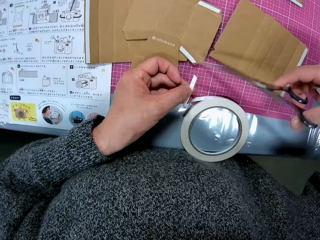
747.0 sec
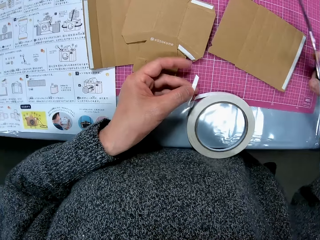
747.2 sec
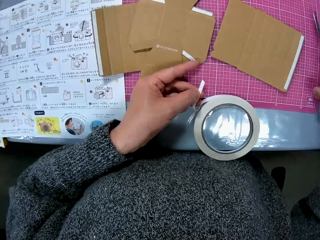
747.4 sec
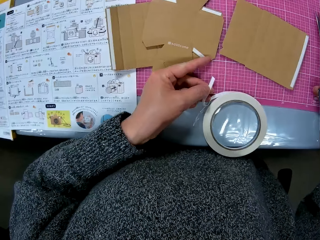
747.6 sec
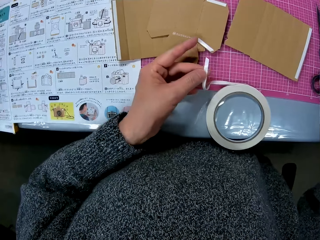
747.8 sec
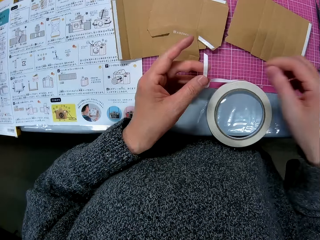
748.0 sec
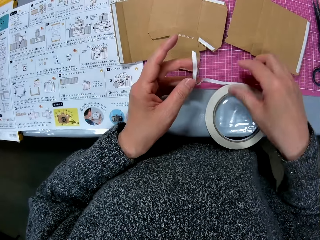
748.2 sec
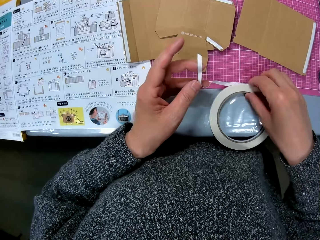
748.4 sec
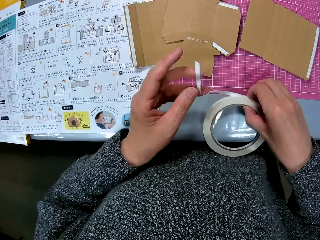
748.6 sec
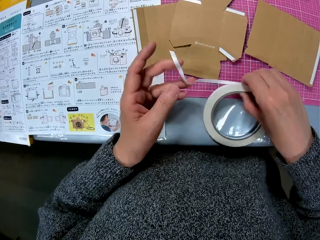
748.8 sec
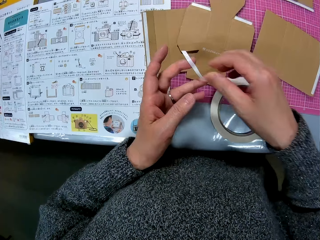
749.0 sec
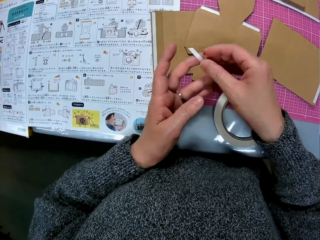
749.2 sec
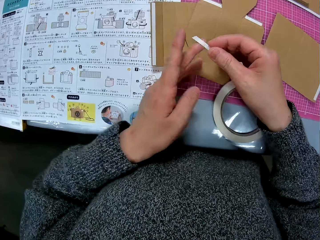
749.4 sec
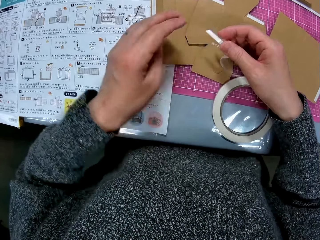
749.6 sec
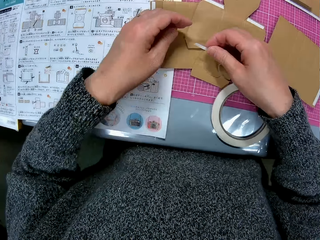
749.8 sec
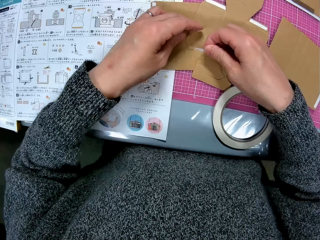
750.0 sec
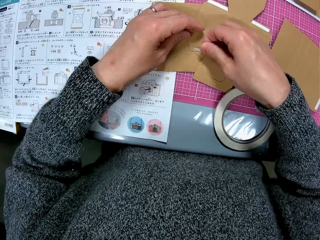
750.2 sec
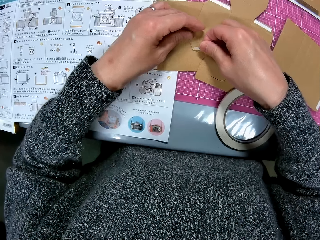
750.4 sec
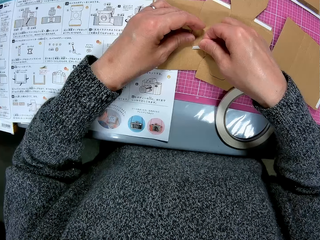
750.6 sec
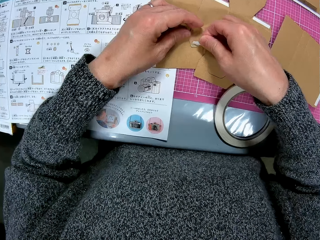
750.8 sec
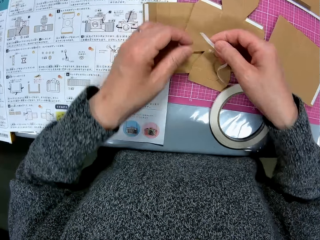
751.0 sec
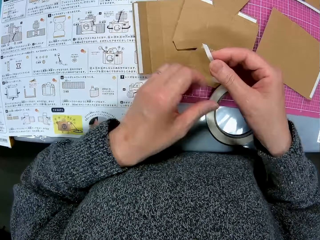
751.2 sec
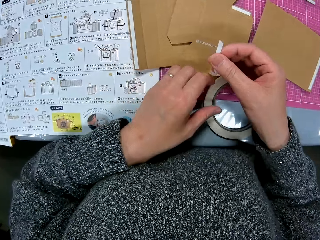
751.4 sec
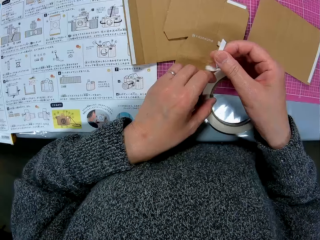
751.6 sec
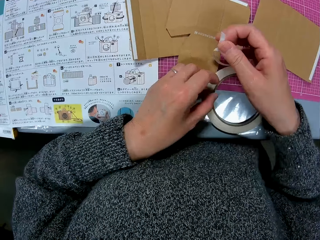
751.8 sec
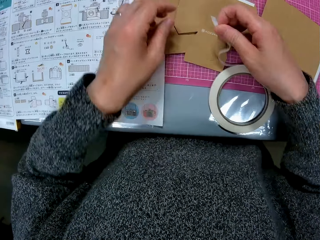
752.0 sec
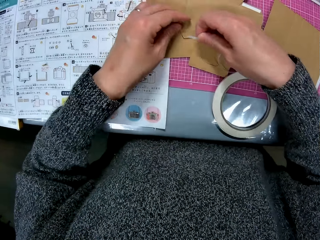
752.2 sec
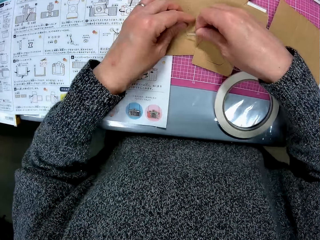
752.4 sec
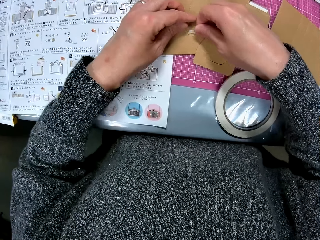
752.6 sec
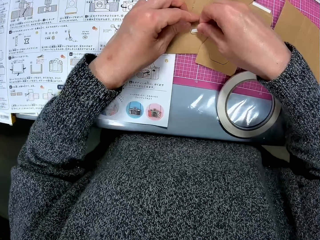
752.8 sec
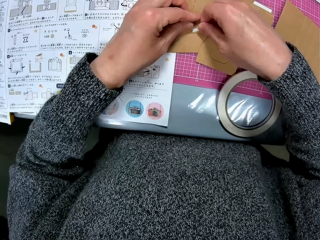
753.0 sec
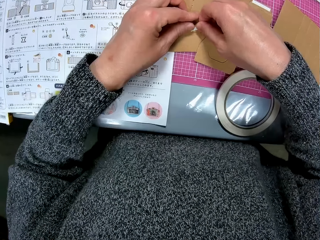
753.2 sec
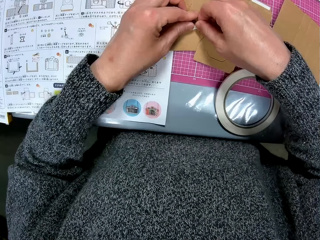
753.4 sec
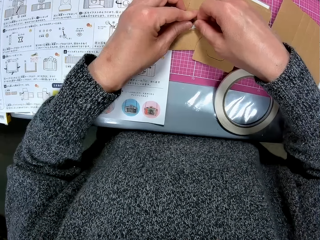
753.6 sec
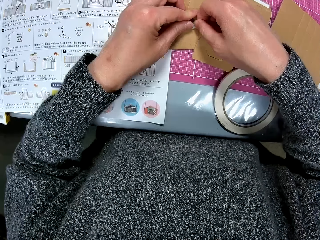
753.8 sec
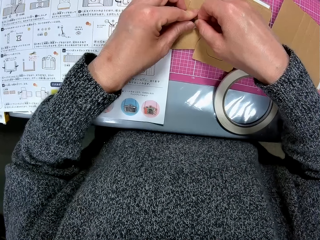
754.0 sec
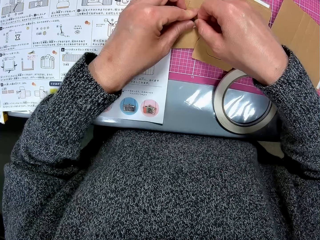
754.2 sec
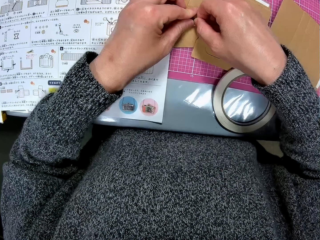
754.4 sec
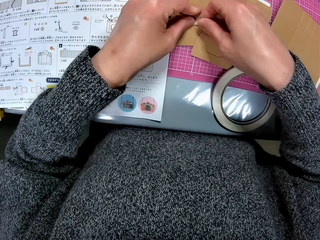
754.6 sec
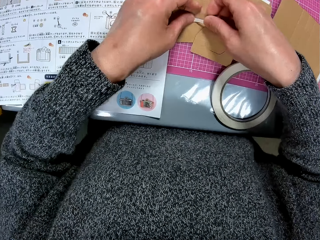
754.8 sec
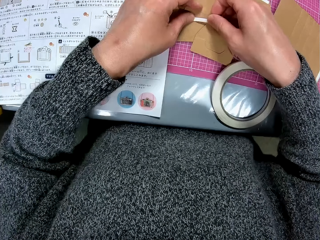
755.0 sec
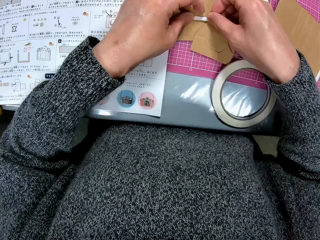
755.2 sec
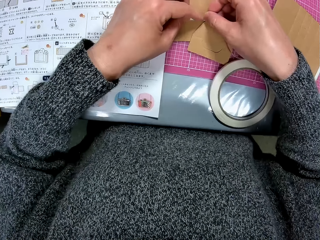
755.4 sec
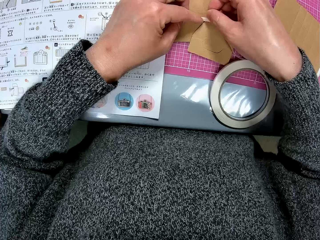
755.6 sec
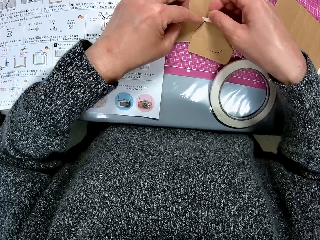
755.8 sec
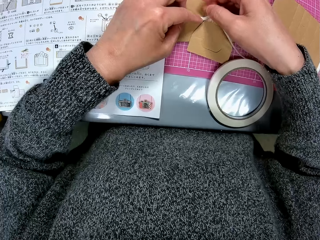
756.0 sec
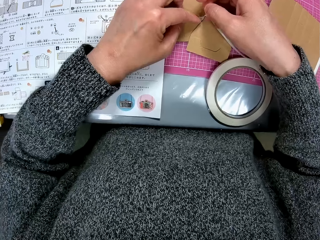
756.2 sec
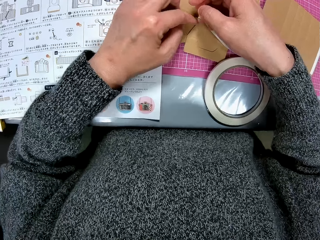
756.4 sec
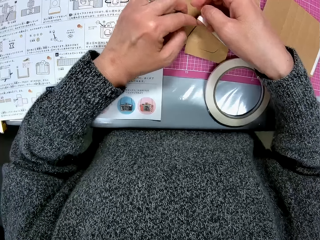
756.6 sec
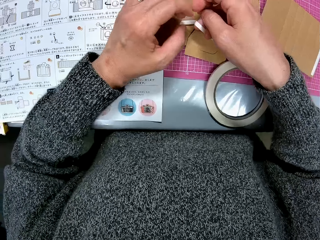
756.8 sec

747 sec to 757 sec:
The camera wearer puts the mask tape or cello tape on the cutting mat. She drops the scissors on the table. She adjusts the cello tape on the table. She passes the mask tape to the right hand. She tapes the cardboard papers on the table with her two hands. She touches the mask tape and puts the mask tape on the paperboard or cardboard paper.

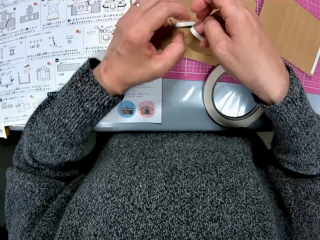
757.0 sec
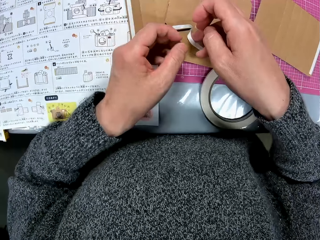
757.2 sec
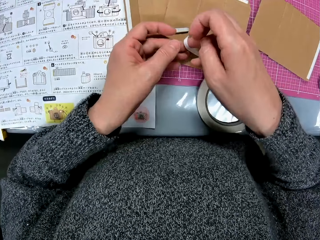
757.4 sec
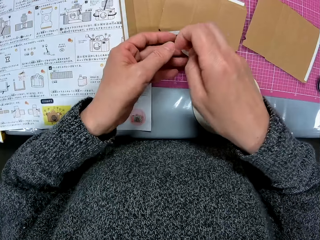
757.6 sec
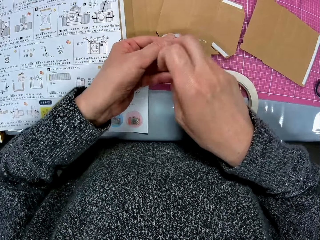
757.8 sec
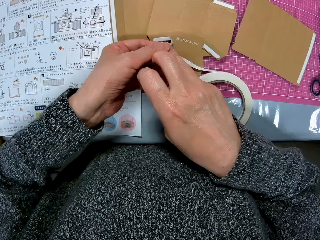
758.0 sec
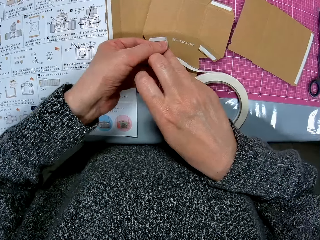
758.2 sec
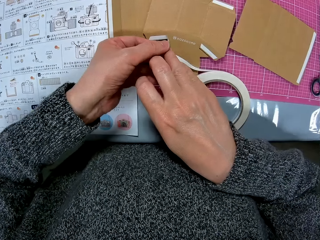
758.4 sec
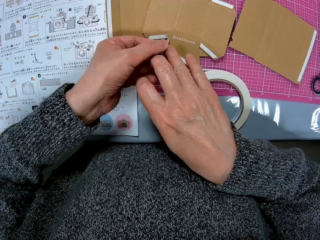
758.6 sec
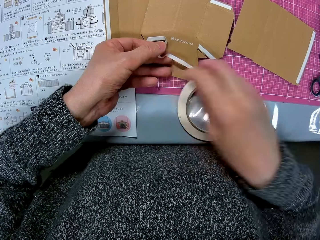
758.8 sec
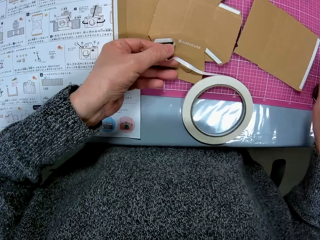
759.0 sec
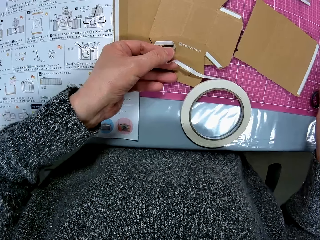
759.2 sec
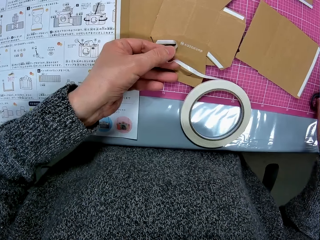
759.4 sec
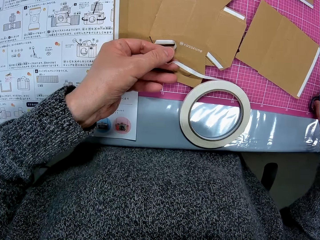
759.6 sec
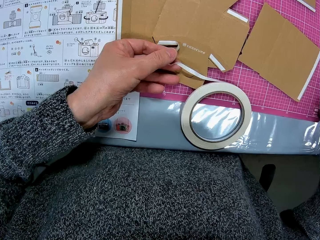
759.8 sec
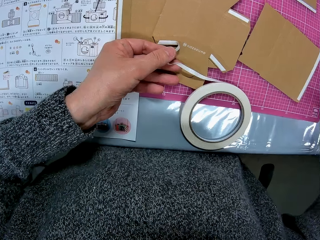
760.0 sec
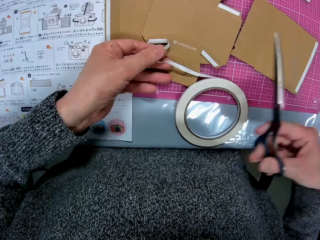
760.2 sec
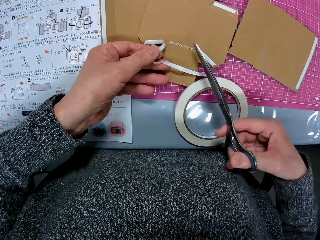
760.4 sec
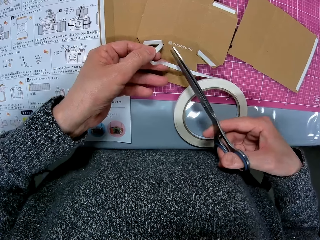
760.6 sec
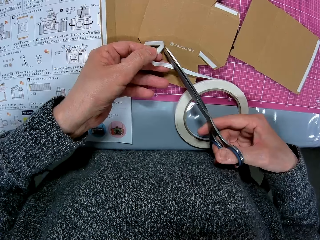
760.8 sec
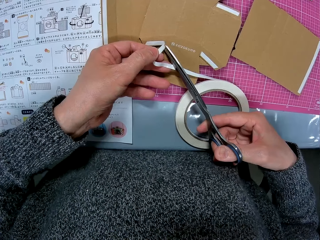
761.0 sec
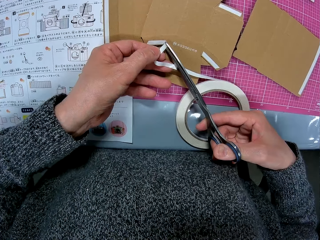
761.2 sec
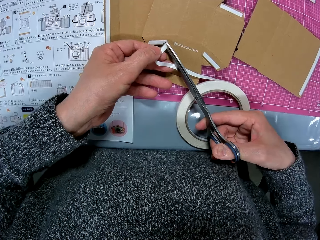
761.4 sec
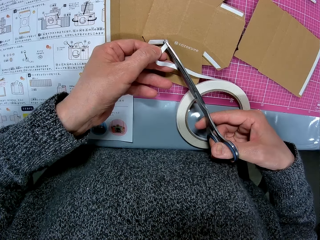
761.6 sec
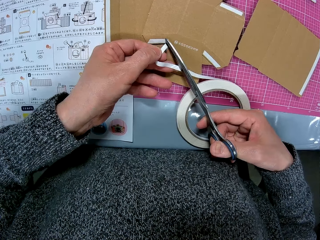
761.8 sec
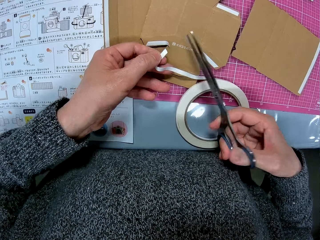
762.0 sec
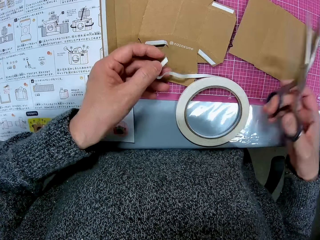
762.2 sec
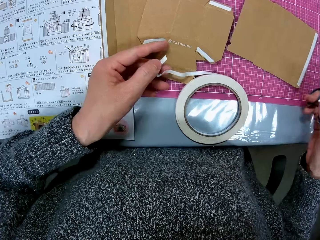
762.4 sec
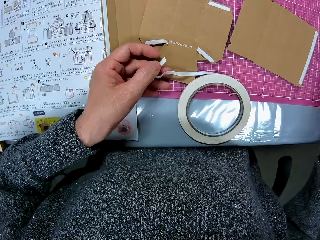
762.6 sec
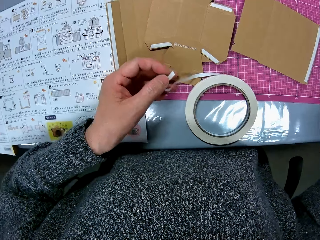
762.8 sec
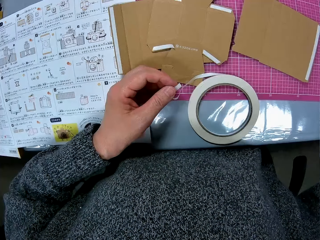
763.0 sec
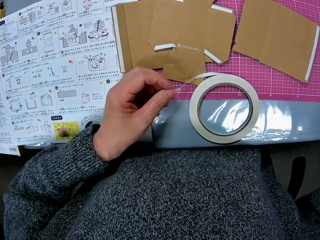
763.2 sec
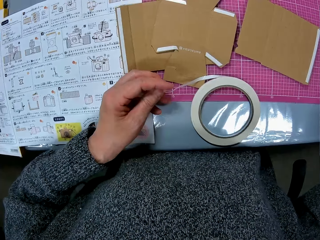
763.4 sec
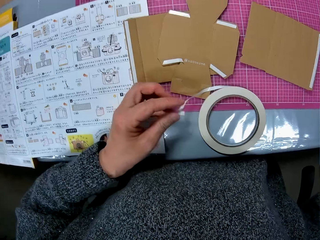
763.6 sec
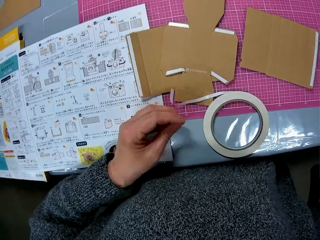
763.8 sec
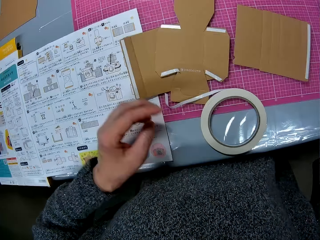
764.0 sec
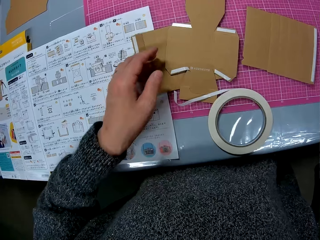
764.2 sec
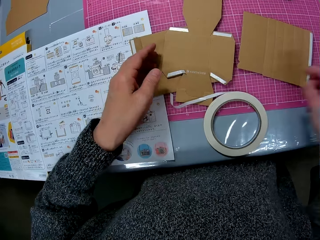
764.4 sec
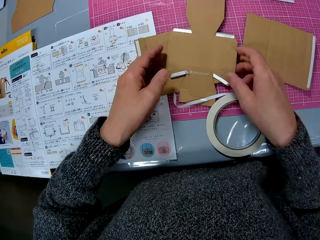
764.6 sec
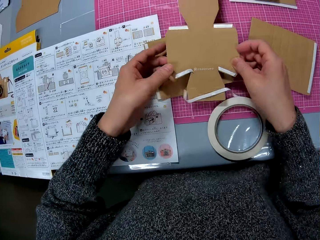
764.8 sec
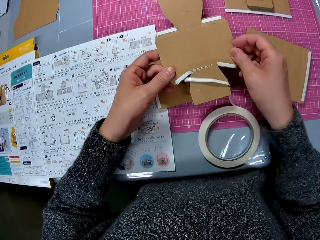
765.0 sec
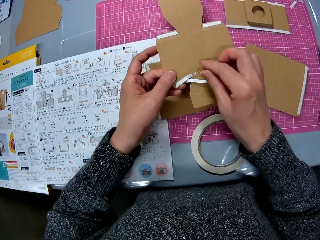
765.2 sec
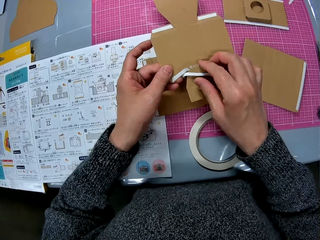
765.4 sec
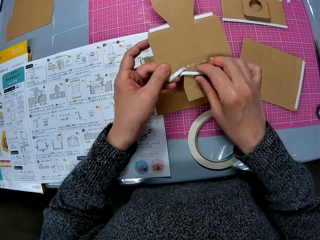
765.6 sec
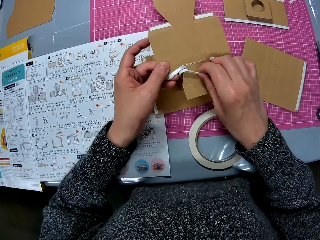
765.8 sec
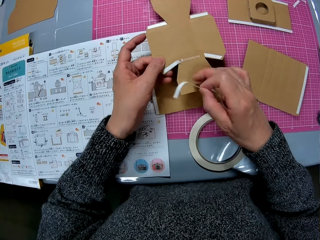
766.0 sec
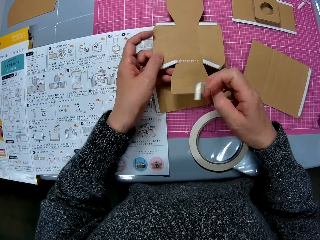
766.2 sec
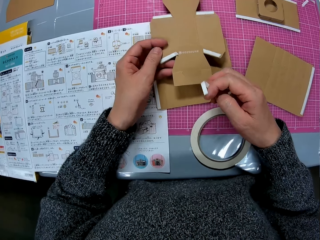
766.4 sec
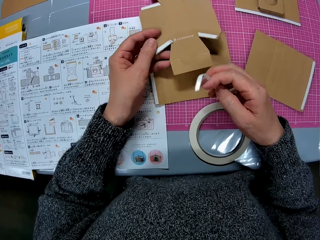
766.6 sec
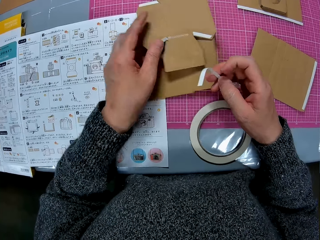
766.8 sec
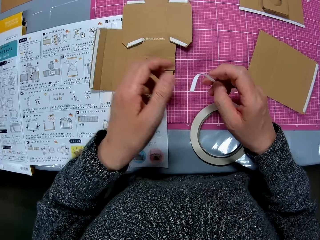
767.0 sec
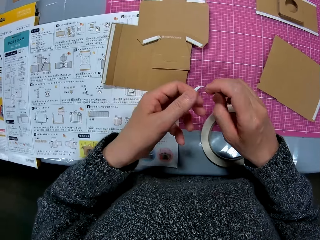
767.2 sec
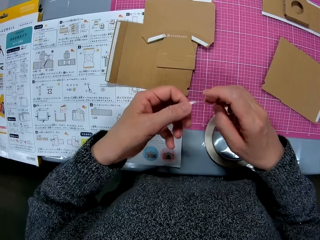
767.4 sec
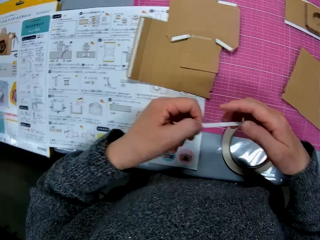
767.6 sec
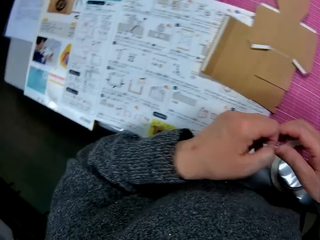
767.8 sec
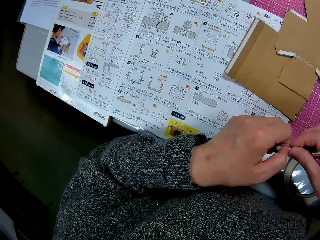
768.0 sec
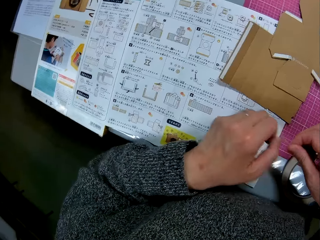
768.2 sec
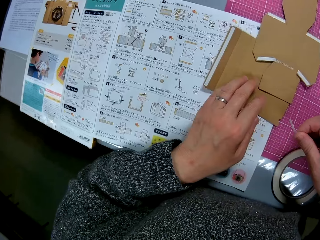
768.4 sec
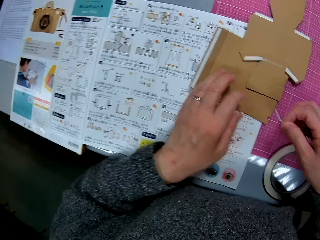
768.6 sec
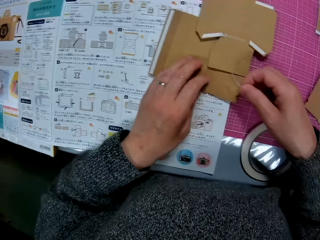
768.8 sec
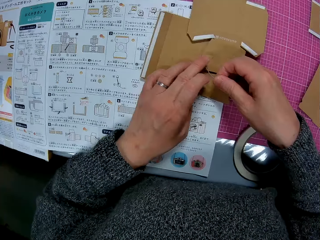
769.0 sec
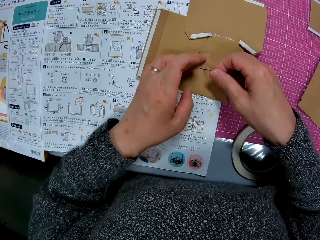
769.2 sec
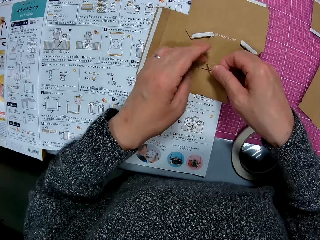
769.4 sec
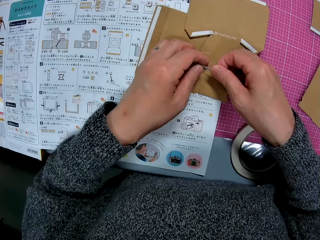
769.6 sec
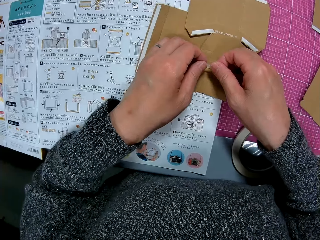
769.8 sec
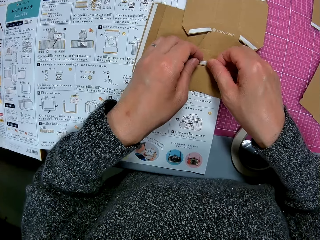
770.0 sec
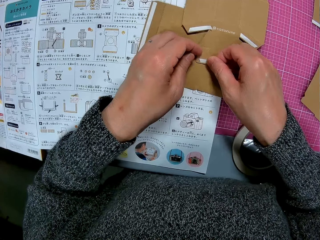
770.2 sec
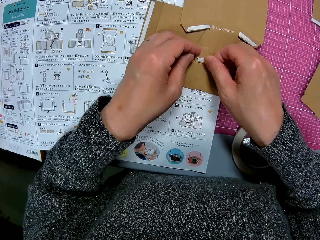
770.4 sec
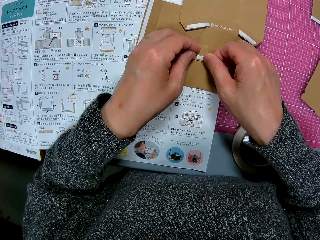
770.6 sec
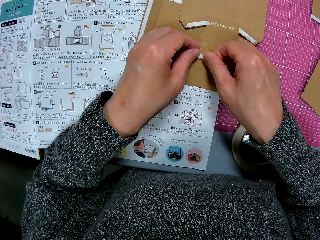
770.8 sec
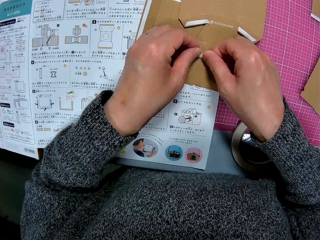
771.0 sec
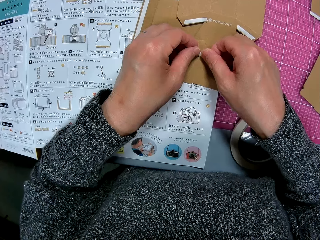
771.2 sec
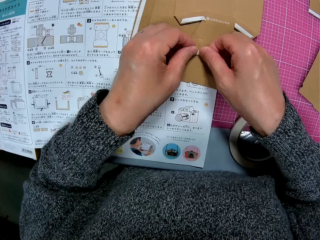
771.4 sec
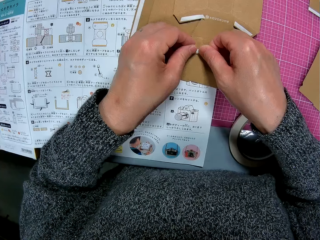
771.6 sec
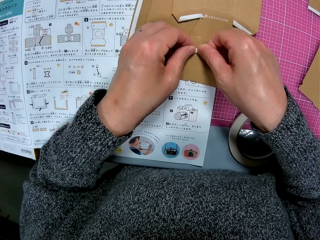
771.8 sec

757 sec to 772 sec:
The camera wearer passes the mask tape or cello tape to the left hand. She picks up the scissors from the table with her right hand. She cuts the cello tape with the scissors. She puts the scissors on the cutting mat. She picks up the cardboard paper or paperboard from the table with her two hands. She touches the mask tape. She removes another cello tape from the cardboard paper with her right hand. She drops the cardboard paper on the table with her left hand. She touches the mask tape. She holds the cello tape with her two hands. She turns to the book on the table. She touches the paperboard. She puts the mask tape on the paperboard. She tapes the cardboard papers on the table with her two hands.
